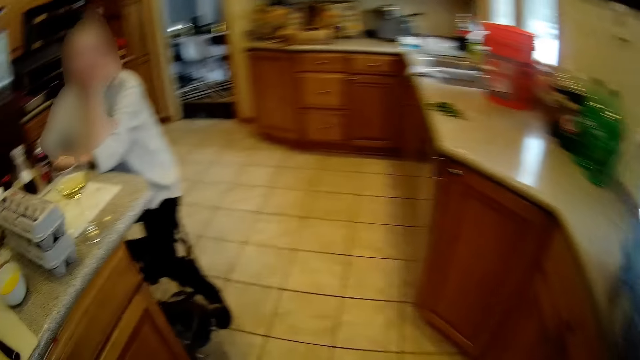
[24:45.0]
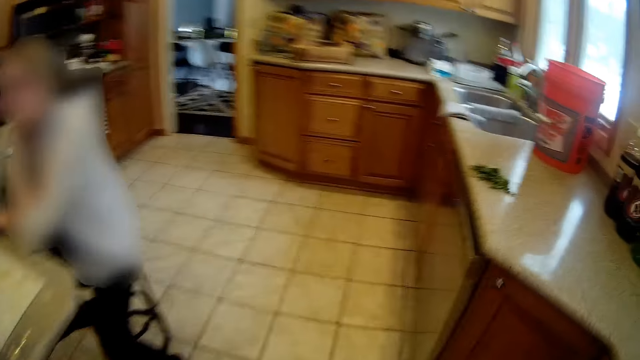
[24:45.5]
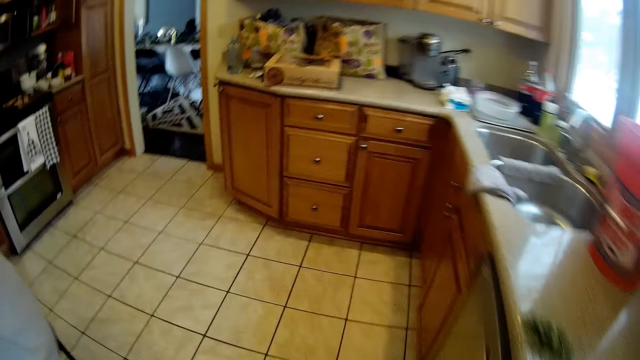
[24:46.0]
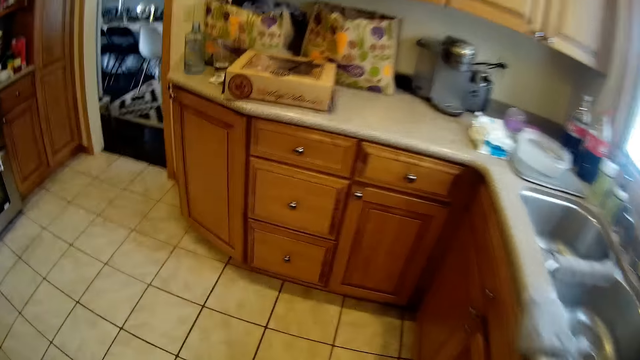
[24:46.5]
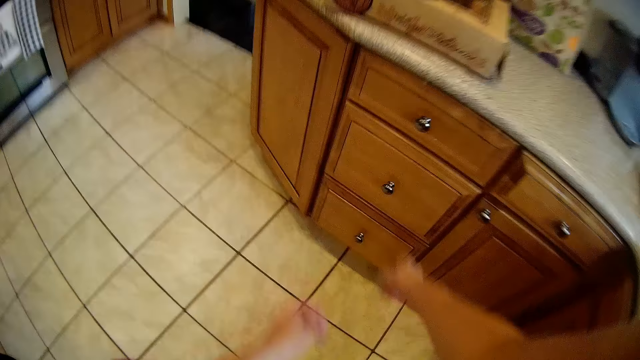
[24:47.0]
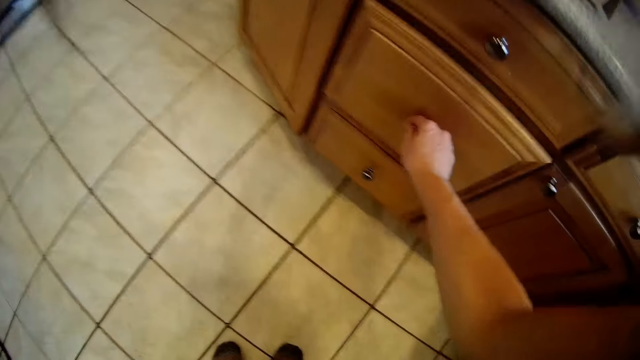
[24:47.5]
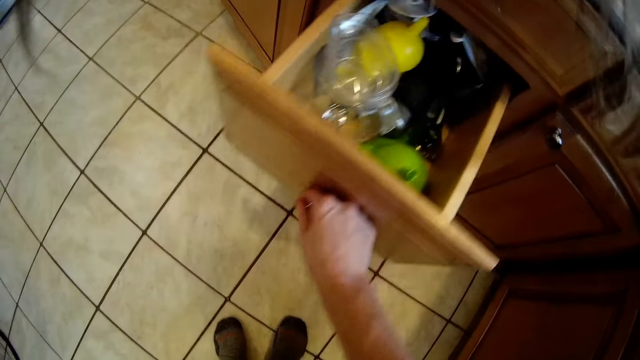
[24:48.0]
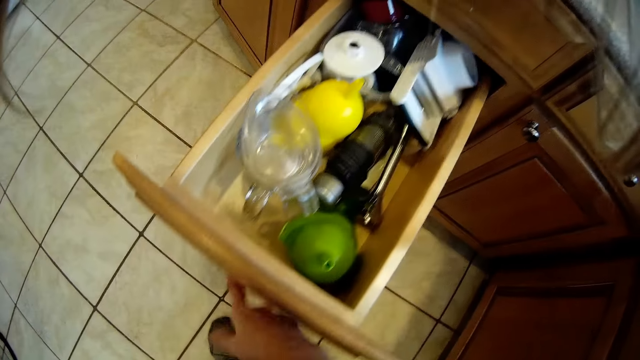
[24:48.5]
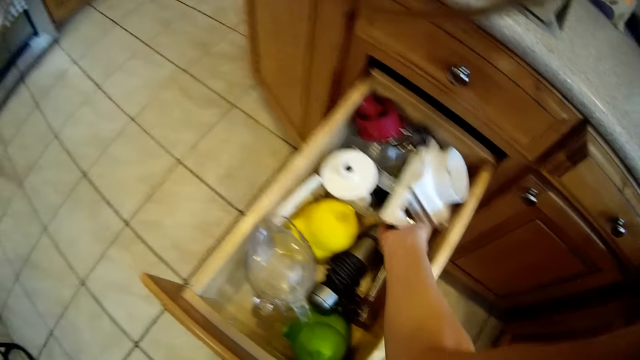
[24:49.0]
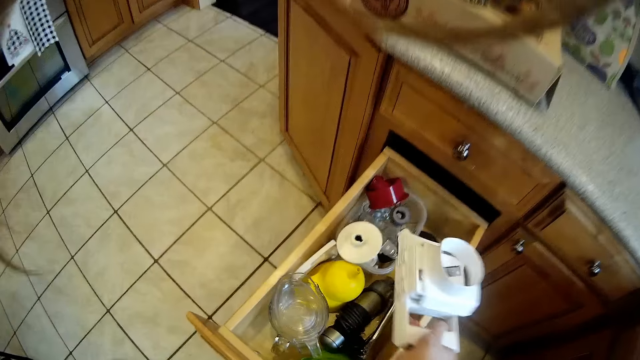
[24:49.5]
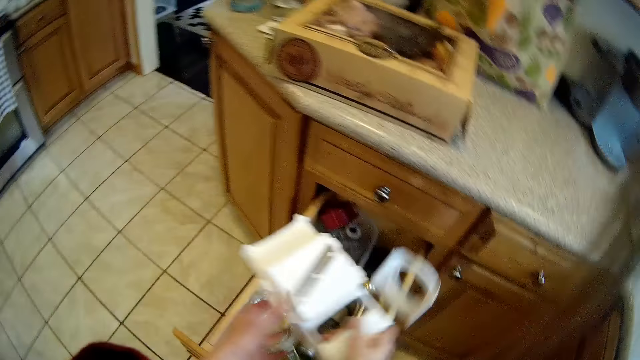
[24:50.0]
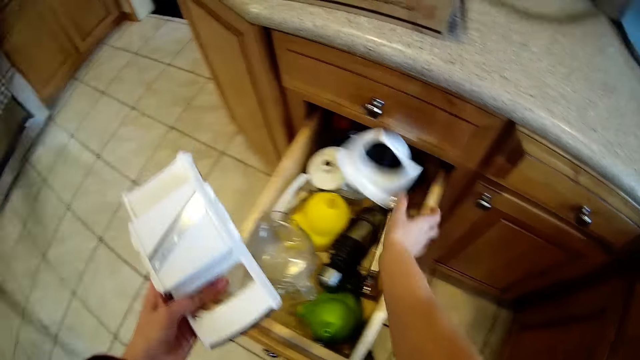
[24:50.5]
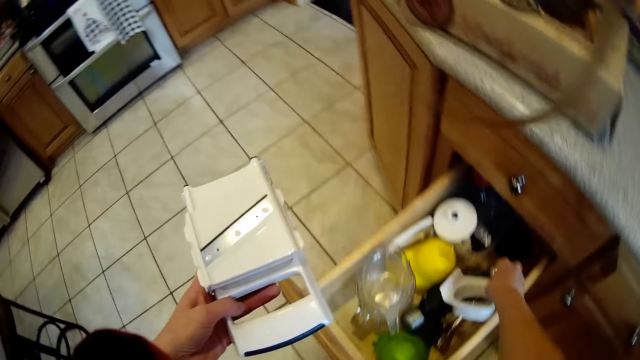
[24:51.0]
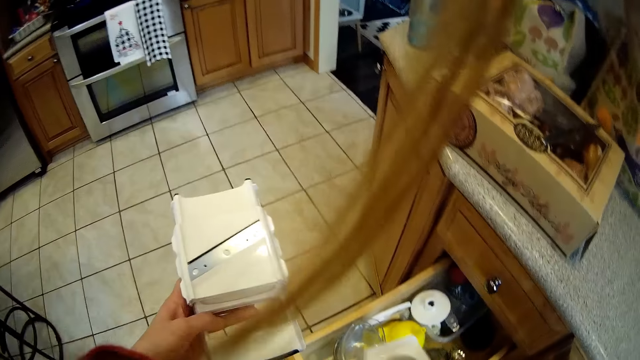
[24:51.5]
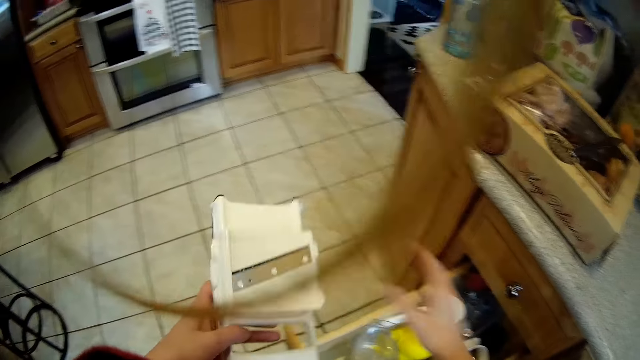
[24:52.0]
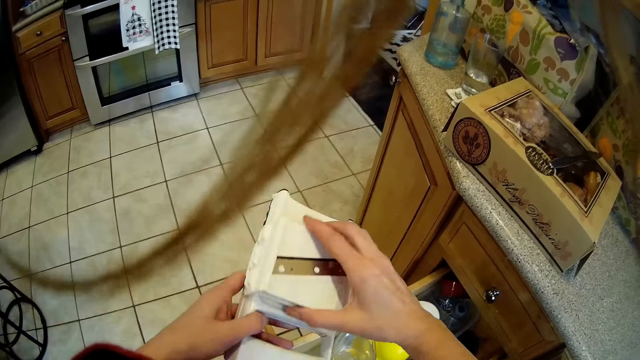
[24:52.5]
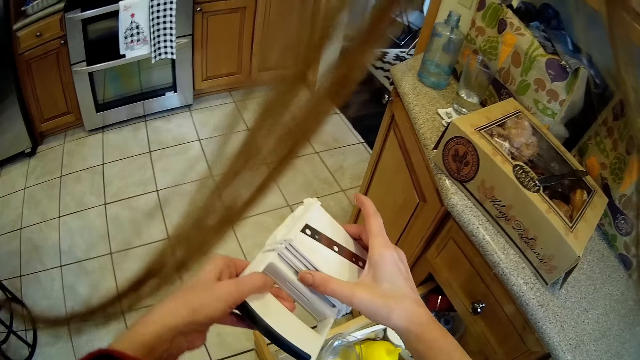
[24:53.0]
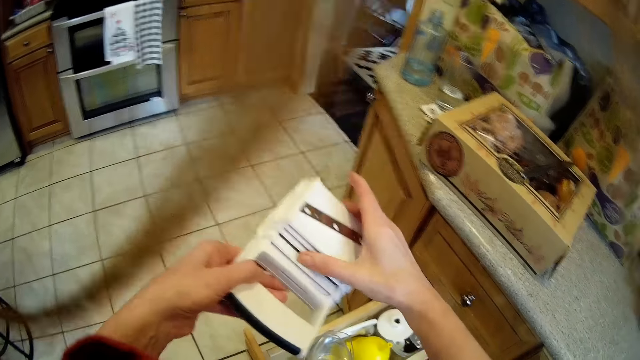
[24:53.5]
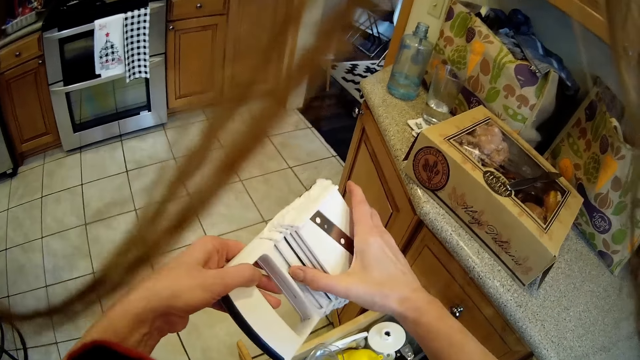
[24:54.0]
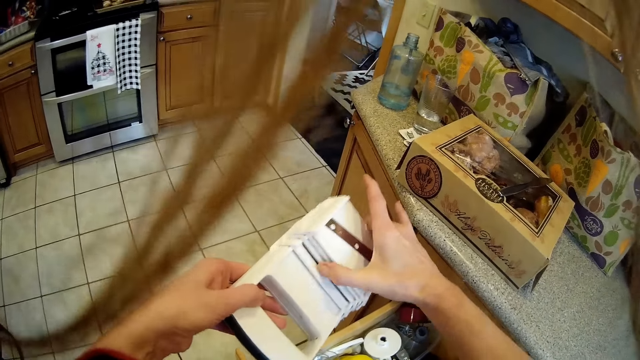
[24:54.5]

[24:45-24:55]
The camera wearer moves towards a drawer. She walks in the kitchen. She opens the drawer with her right hand. She picks up a vegetable slicer from the drawer with her right hand. She picks up a small piece of the vegetable slicer from the drawer with her right hand. She drops the small piece of the vegetable slicer into the drawer with her right hand. She dismantles the vegetable slicer with her hands.

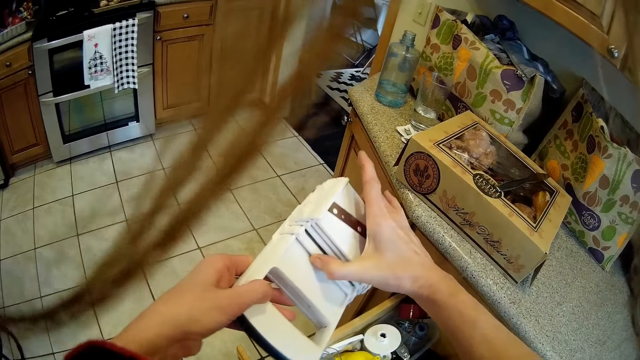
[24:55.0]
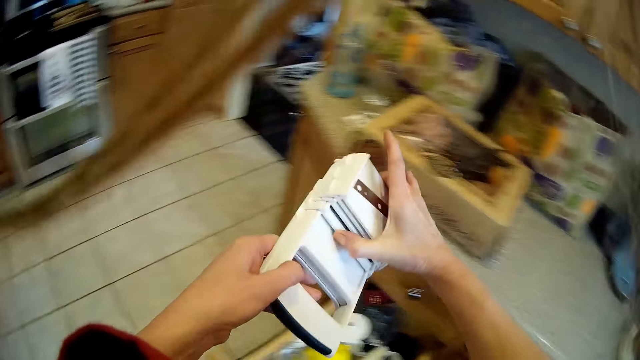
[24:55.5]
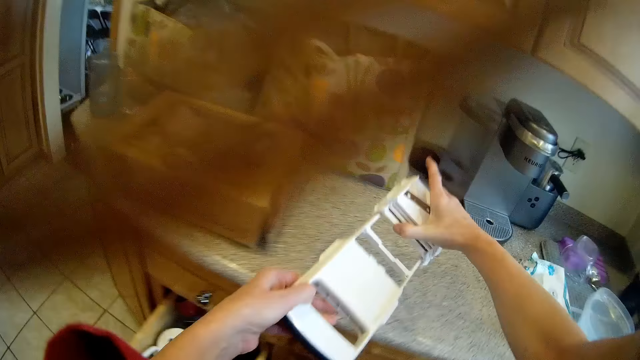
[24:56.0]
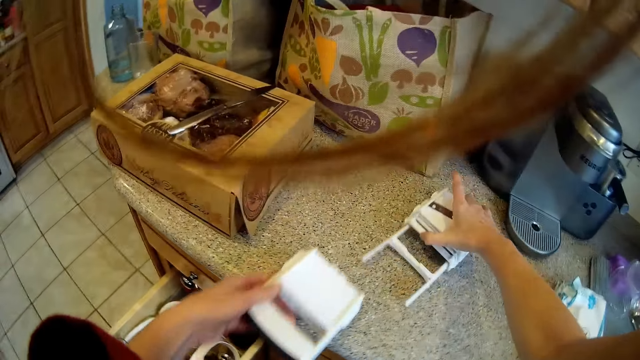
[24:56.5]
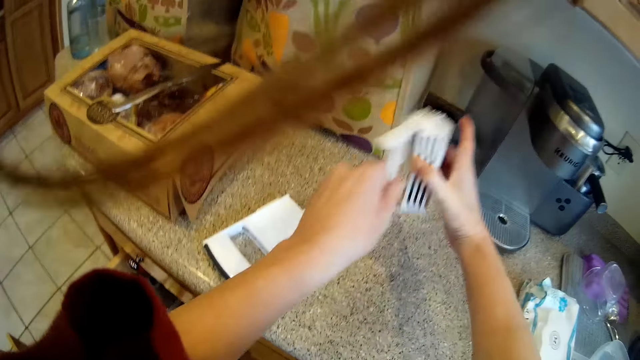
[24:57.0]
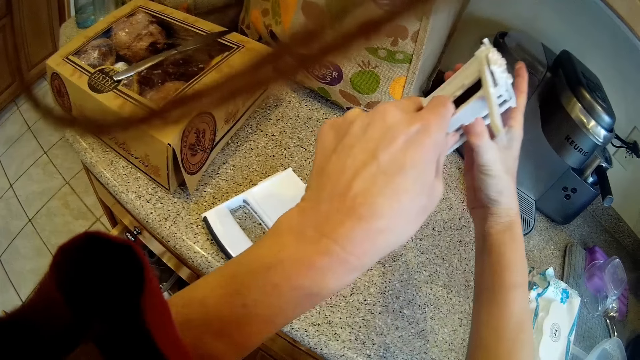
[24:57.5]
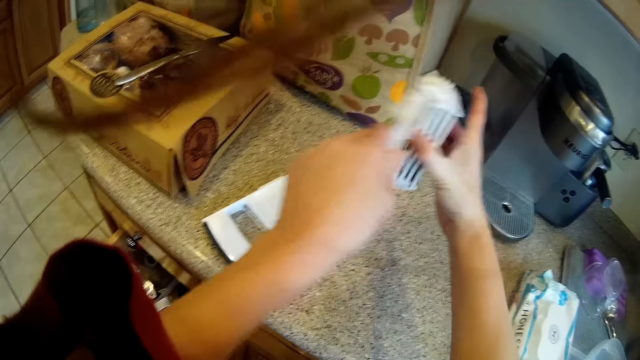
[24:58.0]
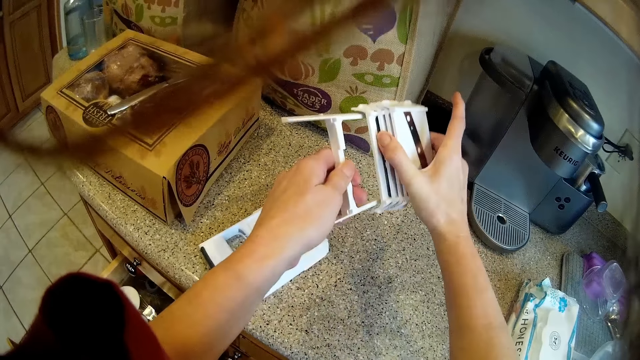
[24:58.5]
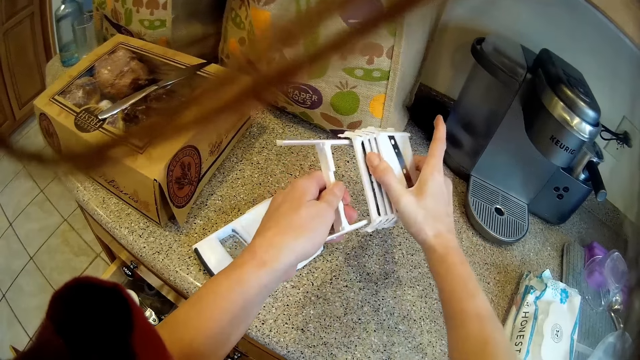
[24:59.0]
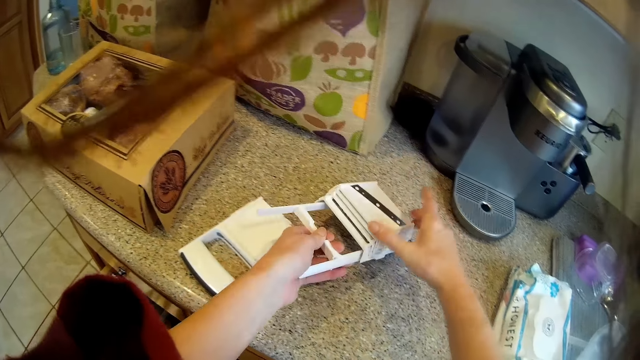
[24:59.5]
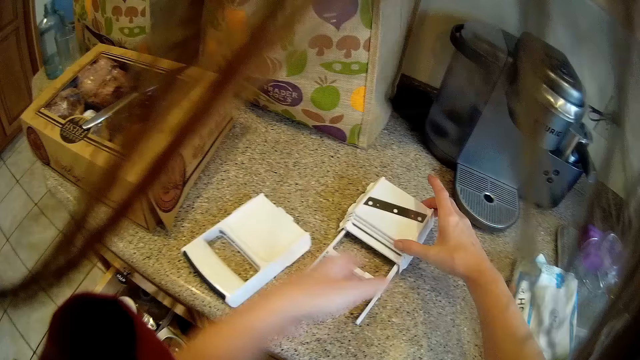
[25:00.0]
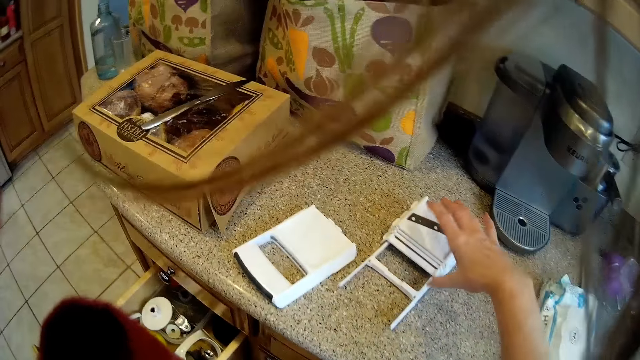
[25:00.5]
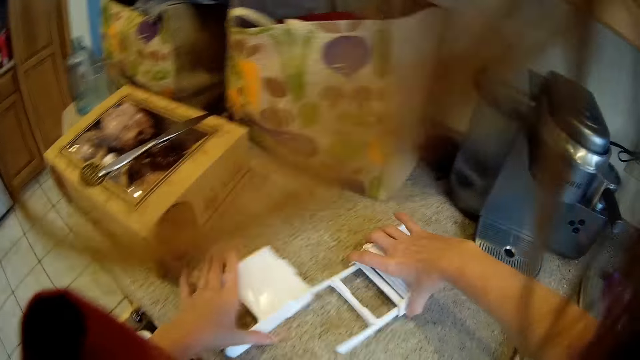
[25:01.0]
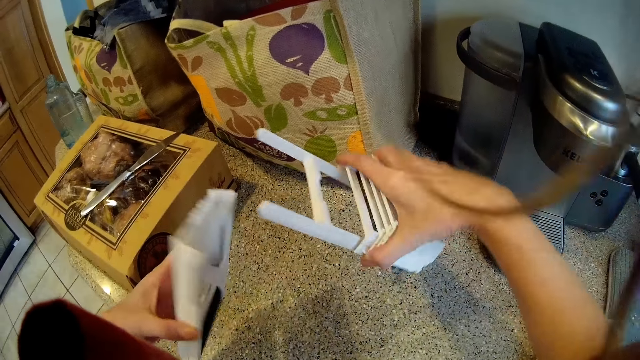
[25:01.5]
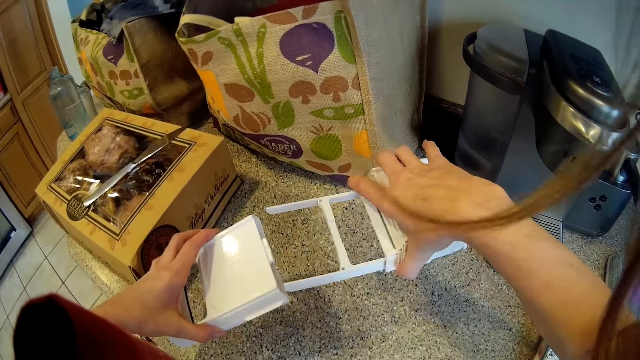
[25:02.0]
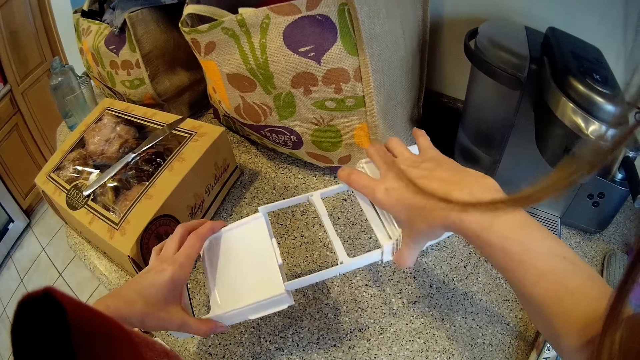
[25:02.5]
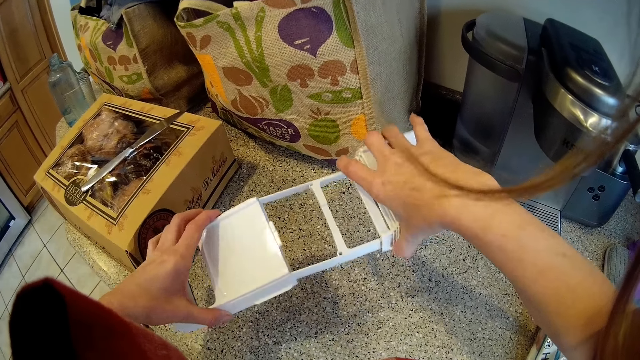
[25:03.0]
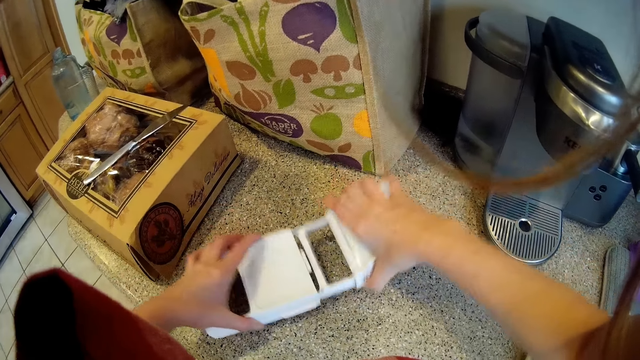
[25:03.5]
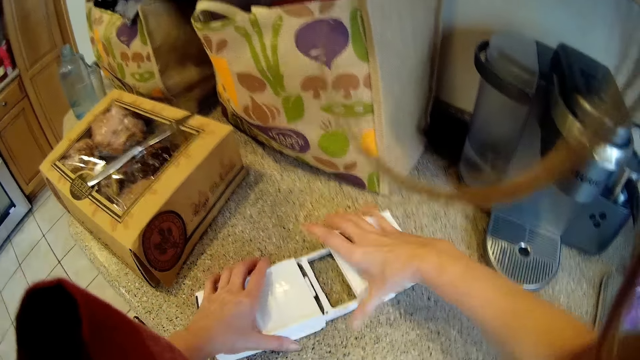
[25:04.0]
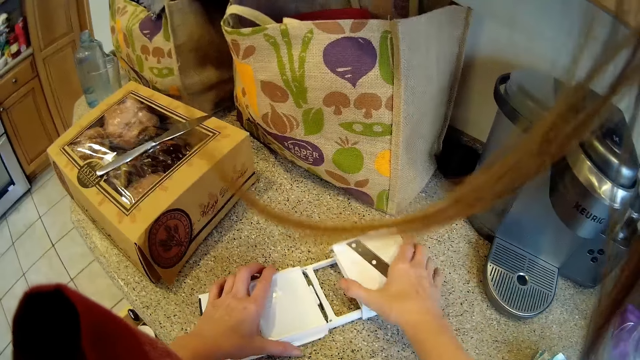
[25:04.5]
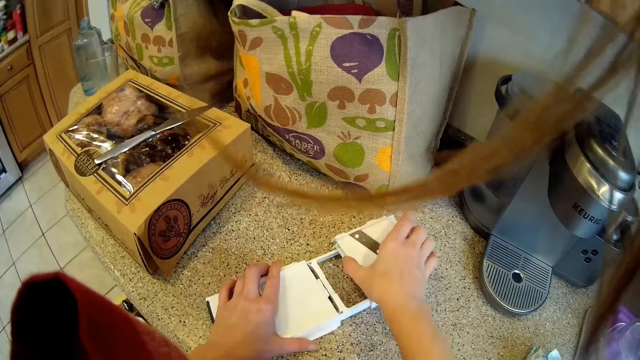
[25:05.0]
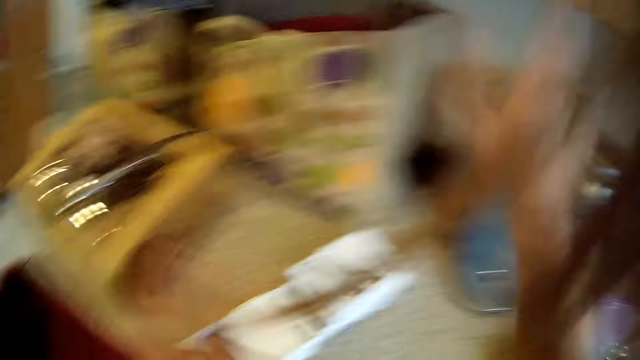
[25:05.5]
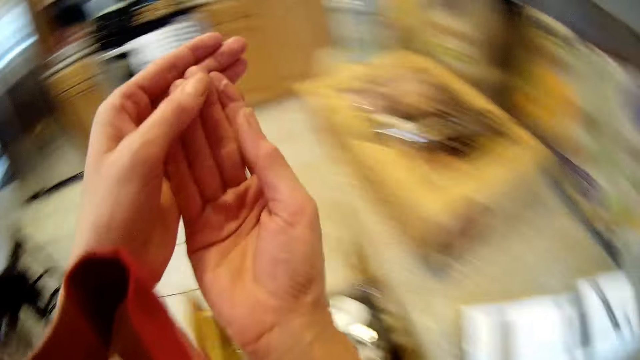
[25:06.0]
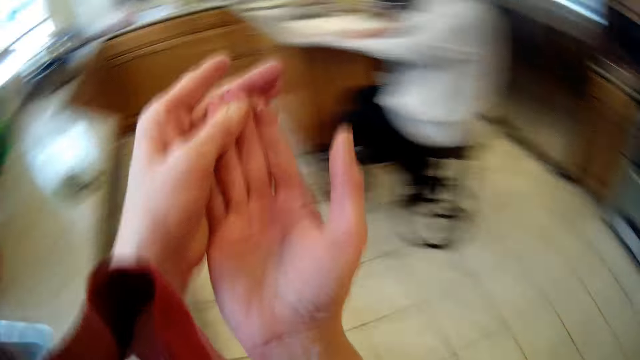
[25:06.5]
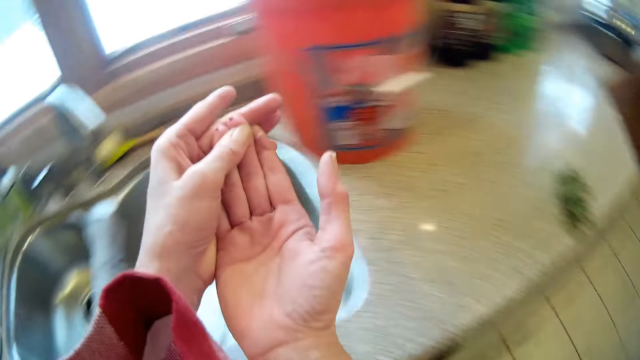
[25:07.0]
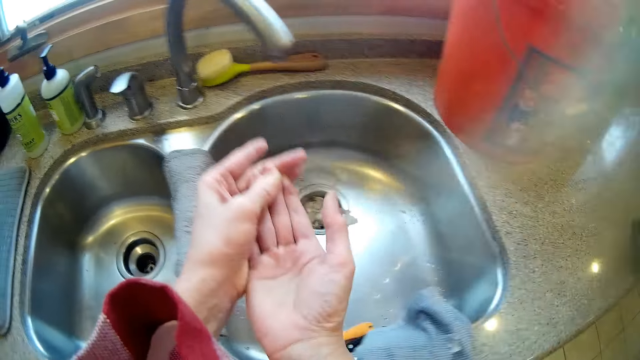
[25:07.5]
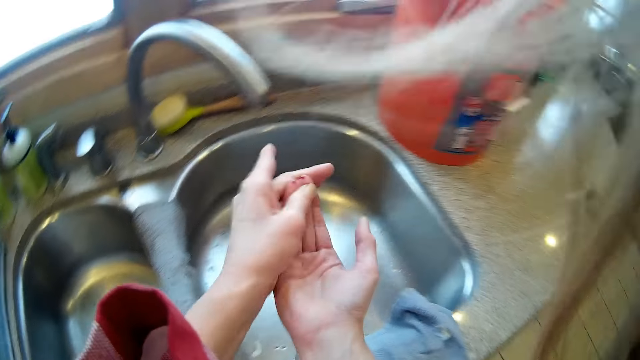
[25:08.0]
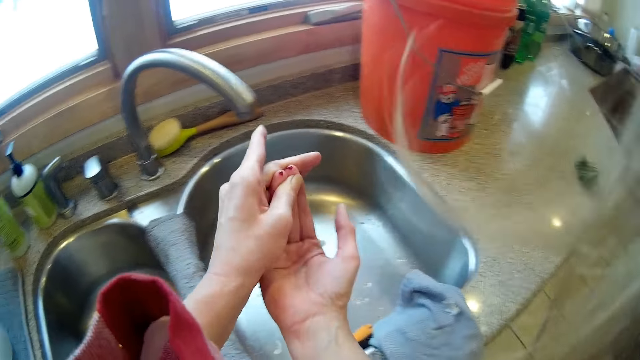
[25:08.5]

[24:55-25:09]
The camera wearer drops the pieces of the vegetable slicer on the kitchen worktop with both hands. She checks one piece of the vegetable slicer in her hands. She dismantles the gadget. She drops the piece of the vegetable slicer on the kitchen worktop with both hands. She fixes the pieces of the vegetable slicer together with her hands. She examines her bruised right fingers. She holds her hands.
